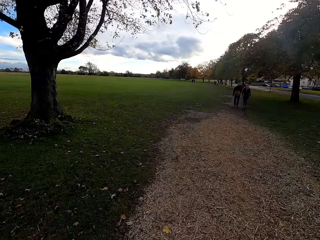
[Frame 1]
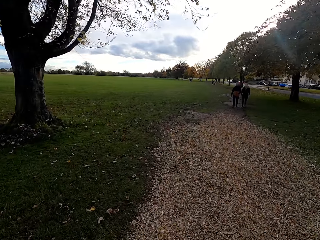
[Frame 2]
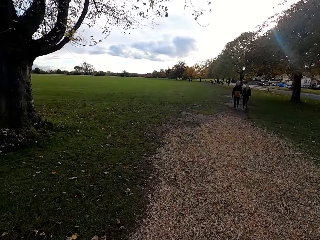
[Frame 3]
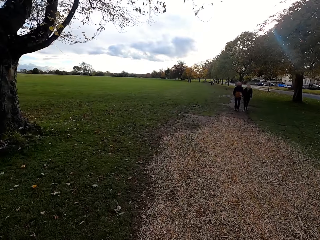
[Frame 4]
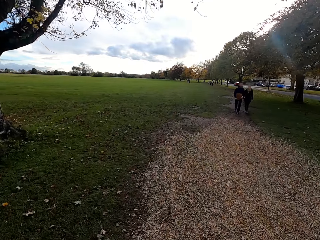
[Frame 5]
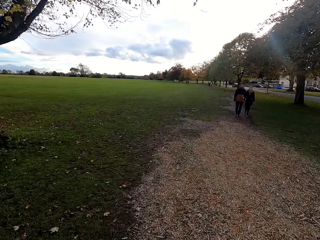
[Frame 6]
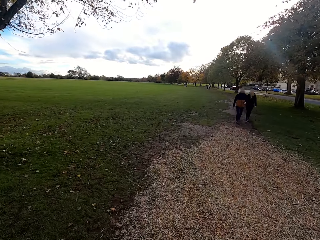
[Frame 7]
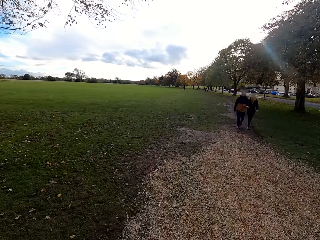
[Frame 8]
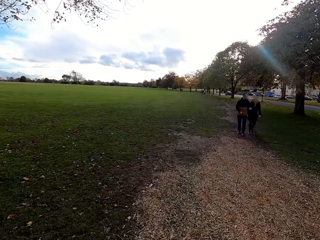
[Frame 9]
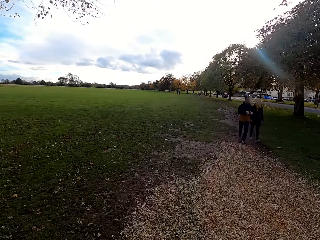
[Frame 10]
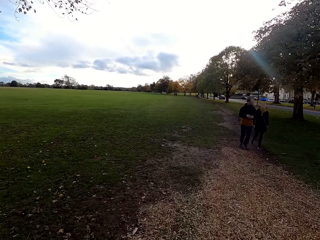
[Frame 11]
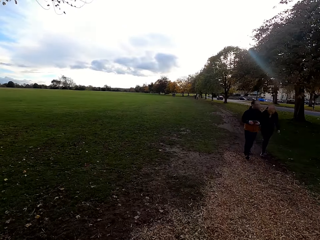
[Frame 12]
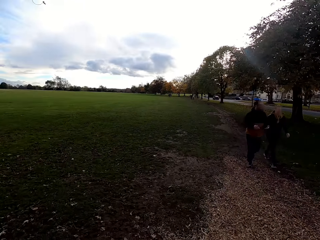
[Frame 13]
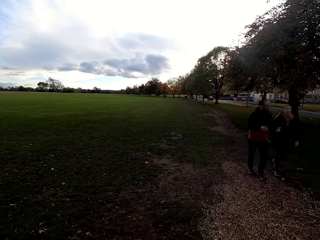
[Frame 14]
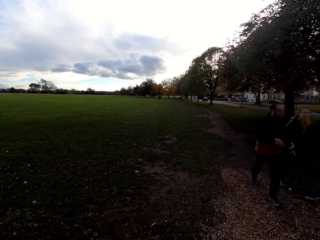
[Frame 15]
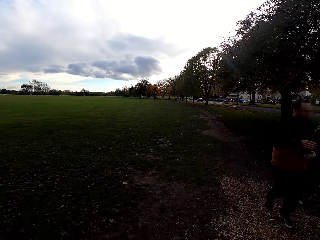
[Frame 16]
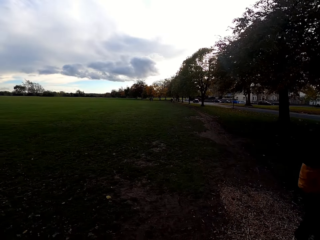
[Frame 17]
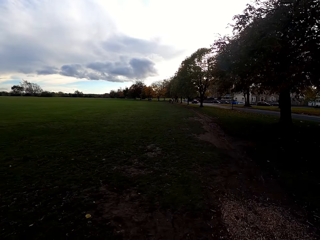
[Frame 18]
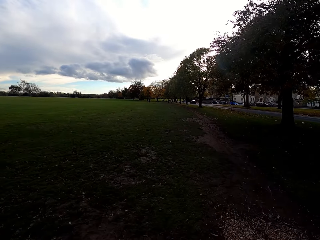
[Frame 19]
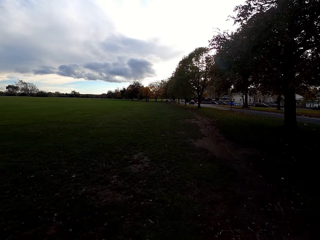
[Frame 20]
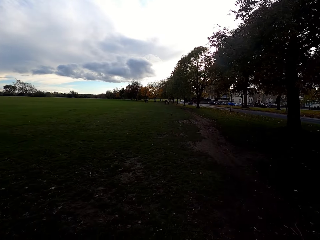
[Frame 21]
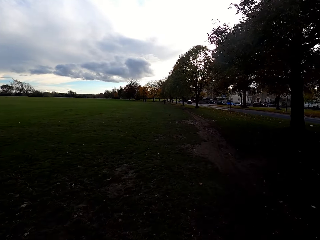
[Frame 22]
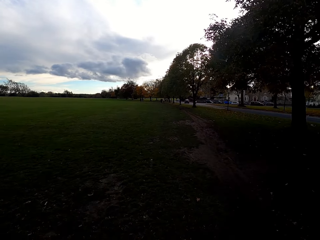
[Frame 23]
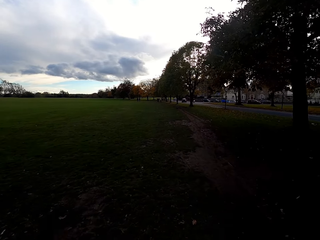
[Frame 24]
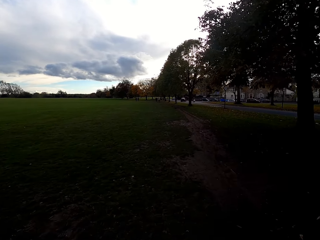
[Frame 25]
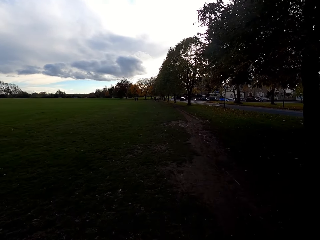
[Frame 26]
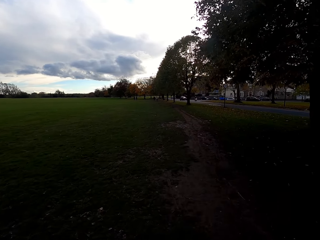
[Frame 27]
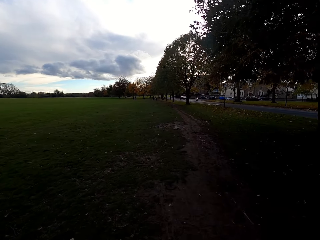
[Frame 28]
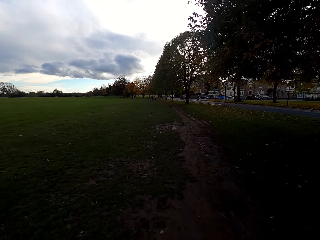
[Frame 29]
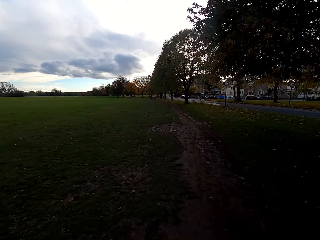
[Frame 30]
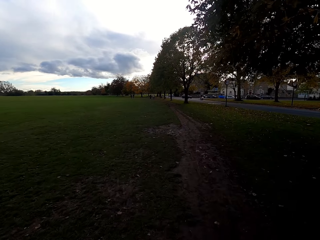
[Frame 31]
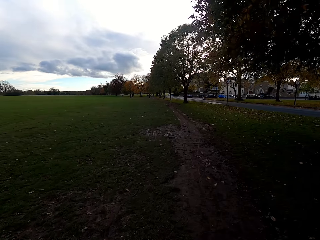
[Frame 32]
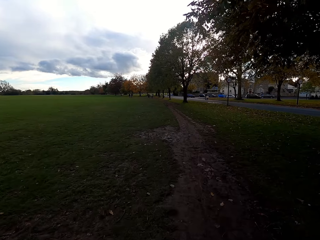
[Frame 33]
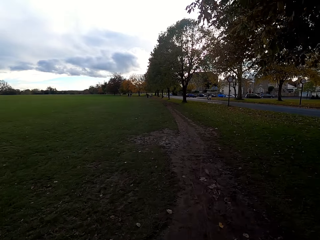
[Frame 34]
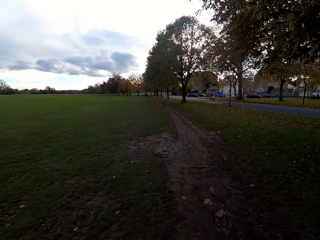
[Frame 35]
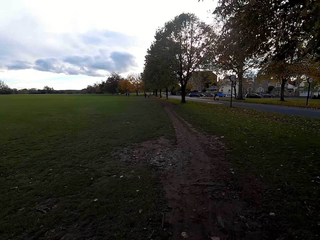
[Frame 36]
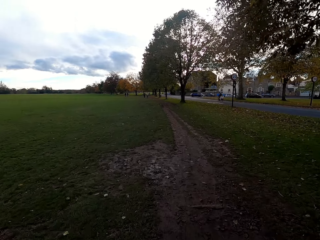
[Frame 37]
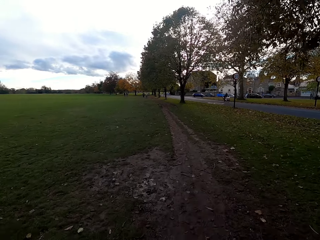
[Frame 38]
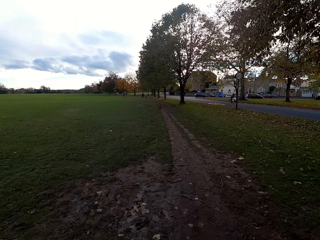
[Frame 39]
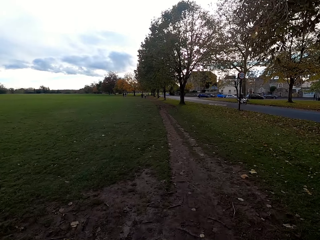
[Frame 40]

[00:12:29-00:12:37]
The camera wearer cycles along the ground. They ride past a man and a woman with the bicycle.

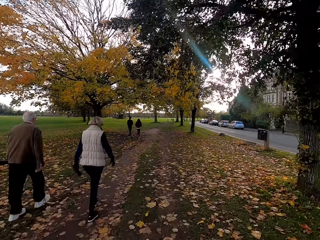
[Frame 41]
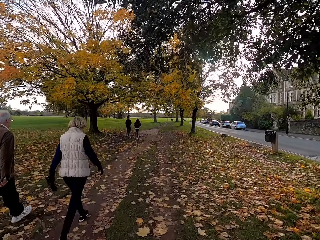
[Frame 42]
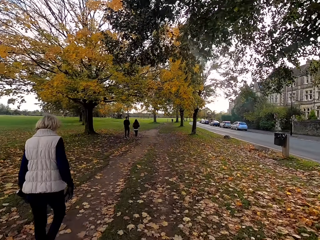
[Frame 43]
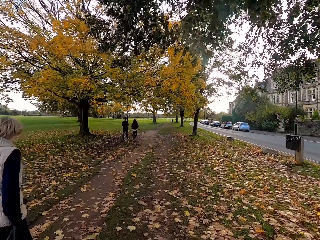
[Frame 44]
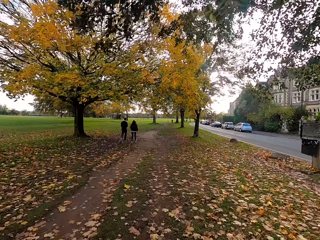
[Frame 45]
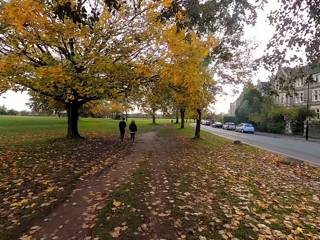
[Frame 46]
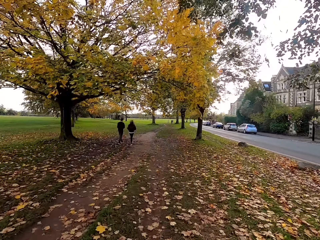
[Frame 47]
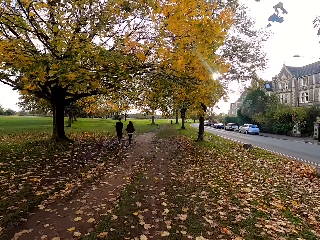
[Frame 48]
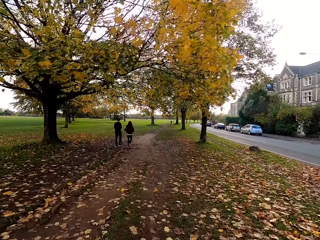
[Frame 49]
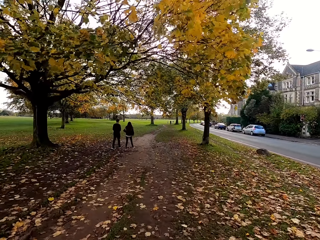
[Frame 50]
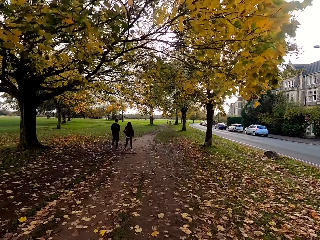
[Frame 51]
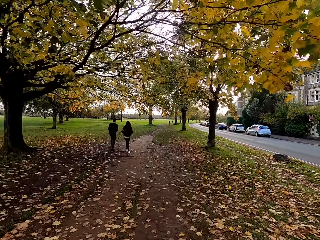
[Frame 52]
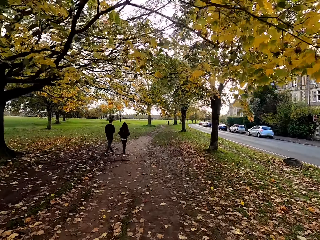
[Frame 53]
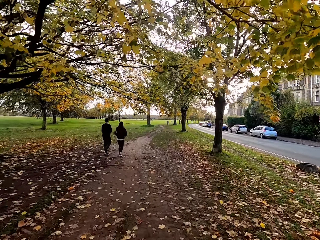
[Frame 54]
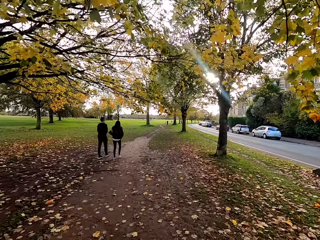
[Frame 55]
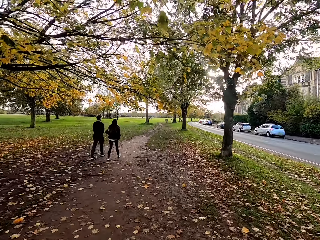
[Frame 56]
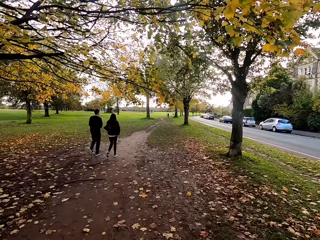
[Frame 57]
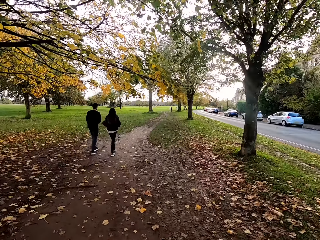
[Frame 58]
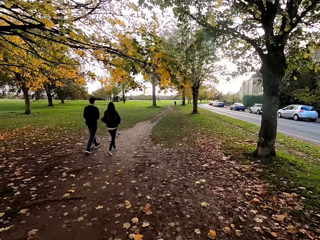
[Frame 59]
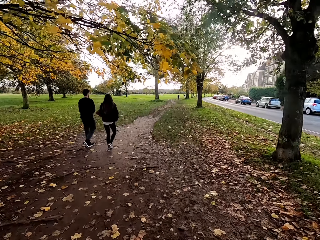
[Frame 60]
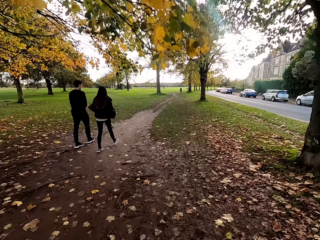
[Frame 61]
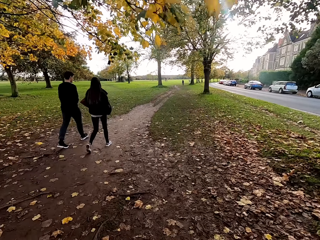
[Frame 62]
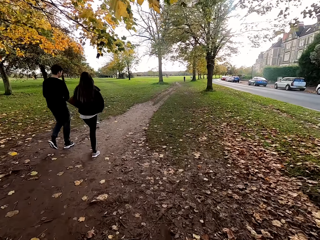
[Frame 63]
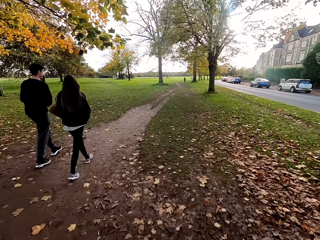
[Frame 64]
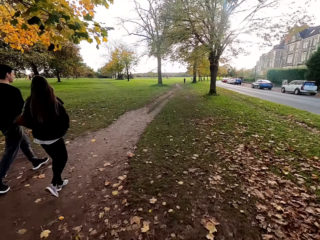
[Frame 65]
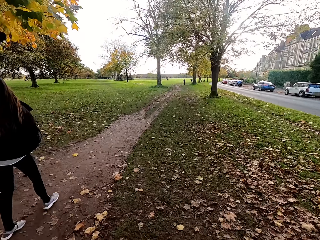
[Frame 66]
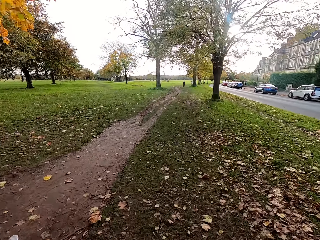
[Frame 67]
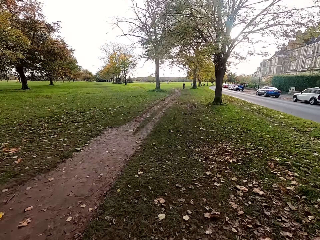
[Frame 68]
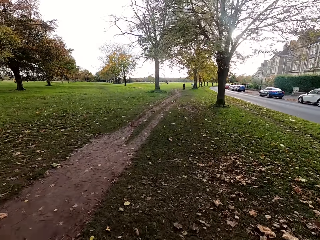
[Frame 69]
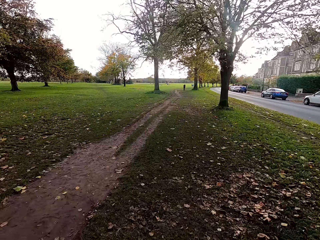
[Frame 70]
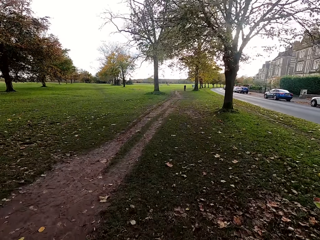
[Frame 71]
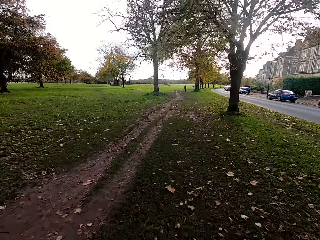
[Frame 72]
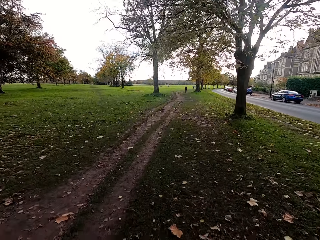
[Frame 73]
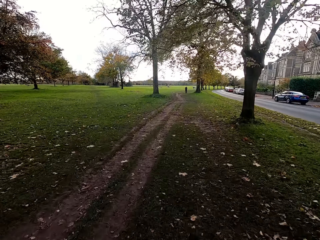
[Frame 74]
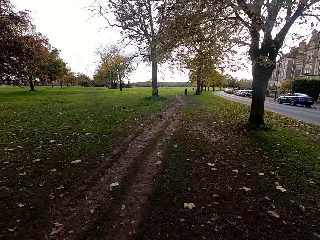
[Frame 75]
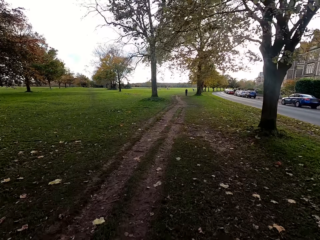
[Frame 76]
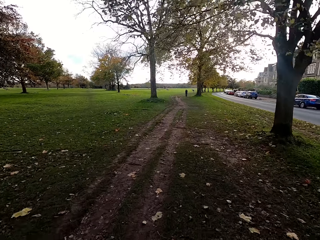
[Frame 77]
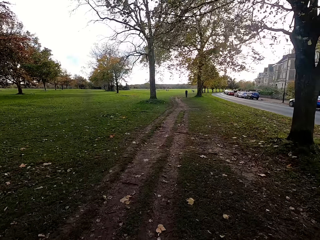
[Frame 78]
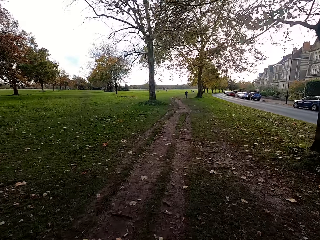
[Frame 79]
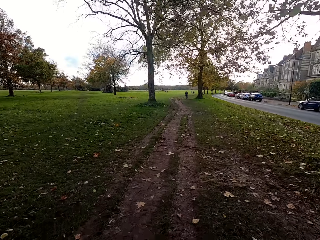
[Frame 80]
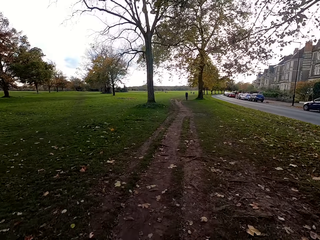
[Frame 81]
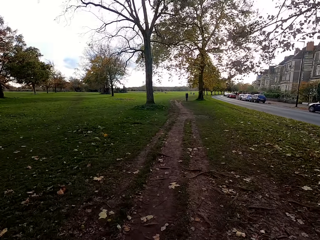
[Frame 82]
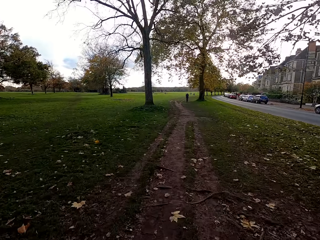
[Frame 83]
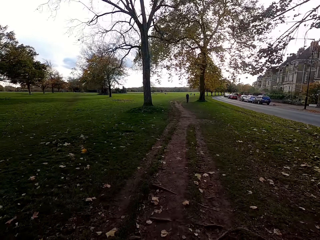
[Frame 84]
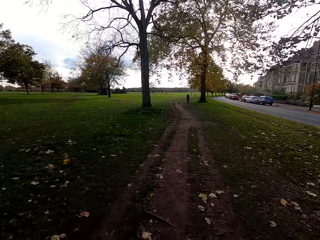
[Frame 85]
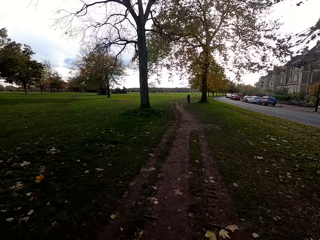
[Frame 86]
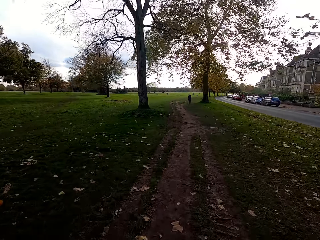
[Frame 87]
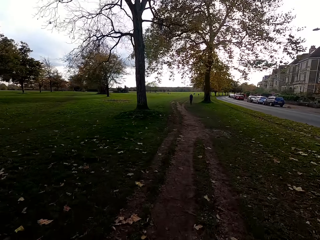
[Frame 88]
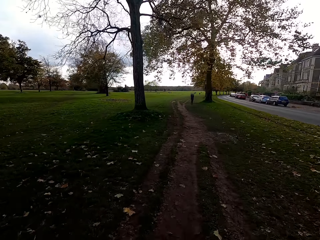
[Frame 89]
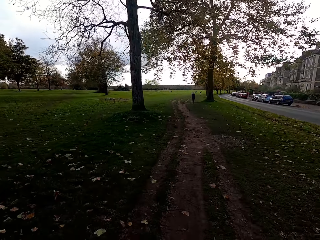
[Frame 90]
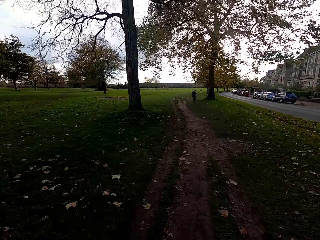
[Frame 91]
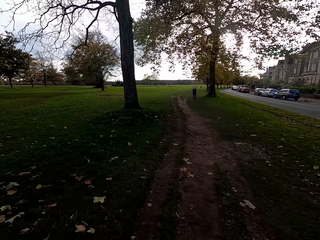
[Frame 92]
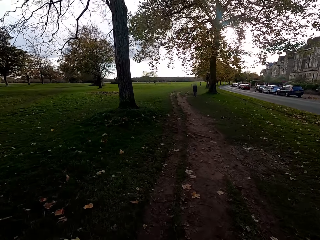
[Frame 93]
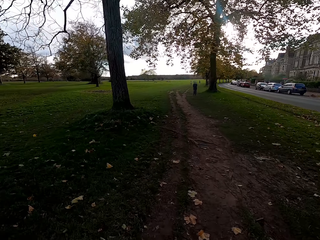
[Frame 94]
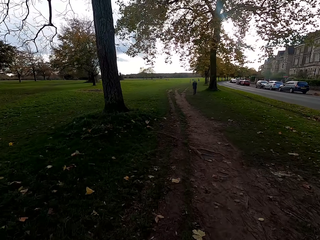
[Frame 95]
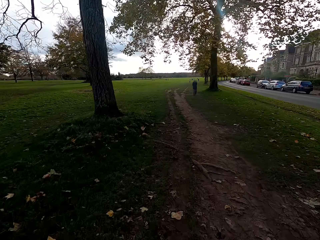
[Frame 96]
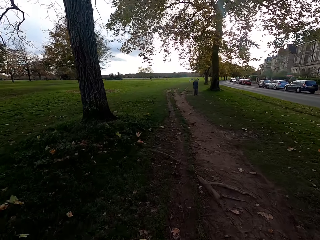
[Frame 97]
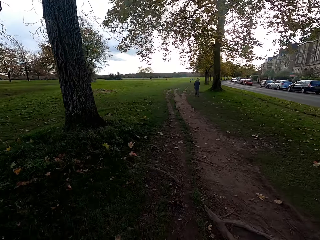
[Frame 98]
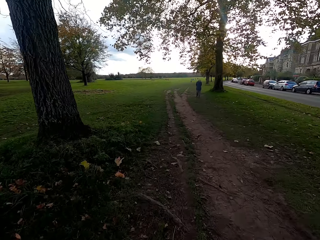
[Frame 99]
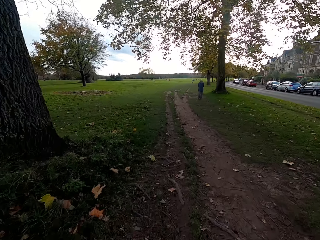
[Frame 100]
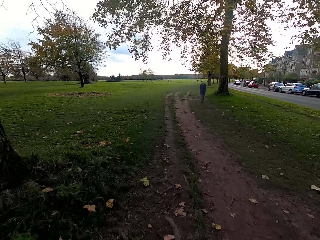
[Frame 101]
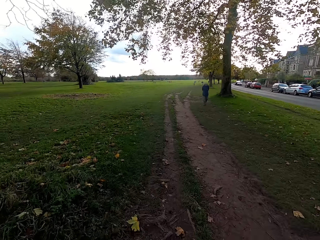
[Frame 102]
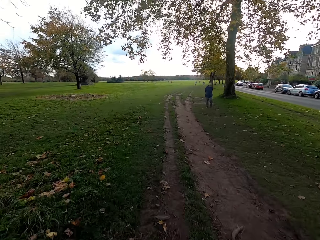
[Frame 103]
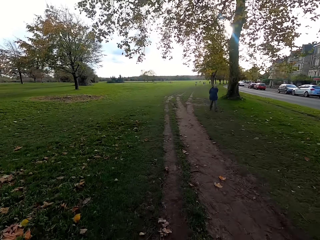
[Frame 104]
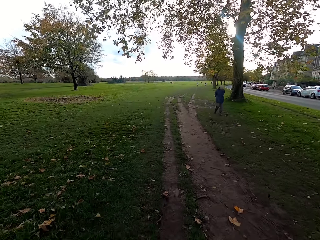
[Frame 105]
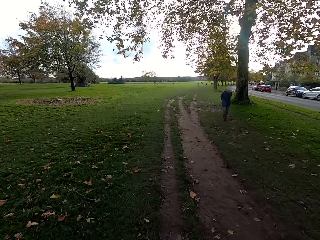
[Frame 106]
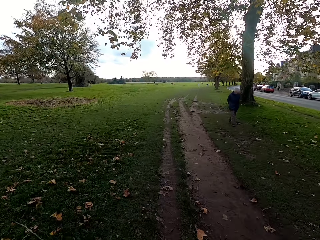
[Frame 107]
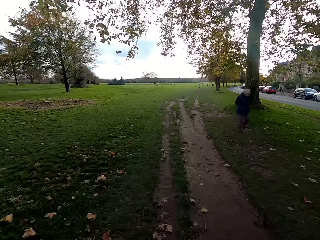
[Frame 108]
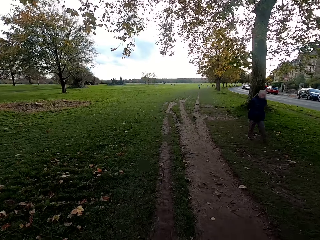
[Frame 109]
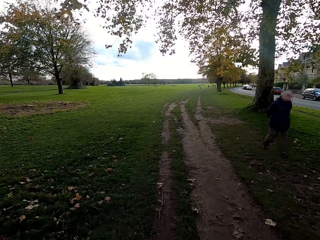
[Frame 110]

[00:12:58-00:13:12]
The camera wearer passes a man and a woman with the bicycle. They walk past another man and another woman.
